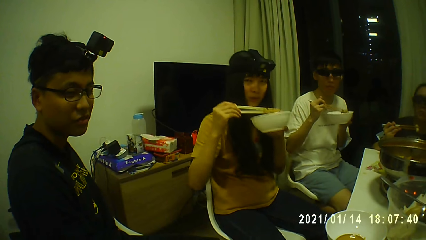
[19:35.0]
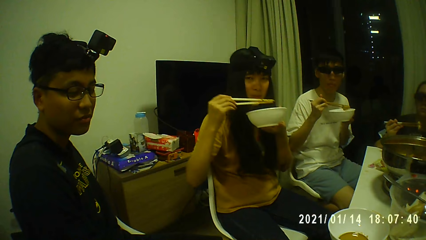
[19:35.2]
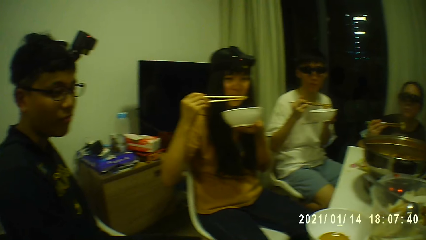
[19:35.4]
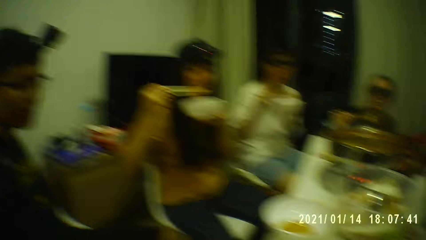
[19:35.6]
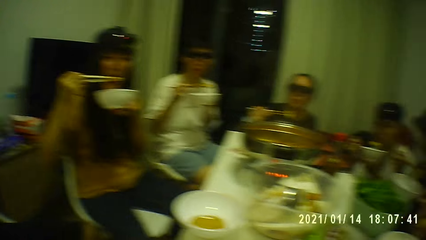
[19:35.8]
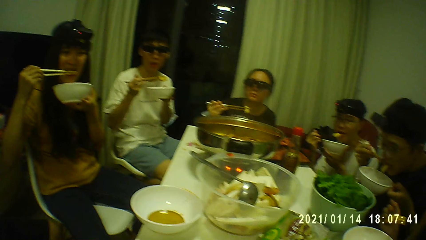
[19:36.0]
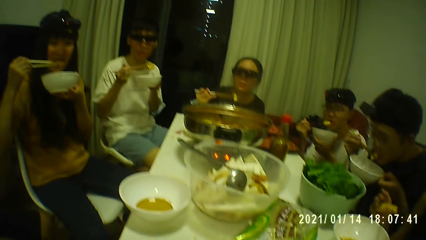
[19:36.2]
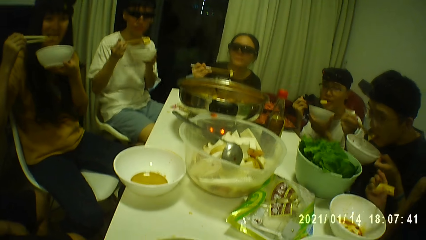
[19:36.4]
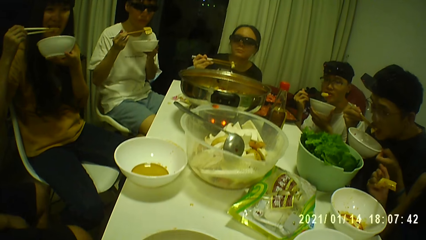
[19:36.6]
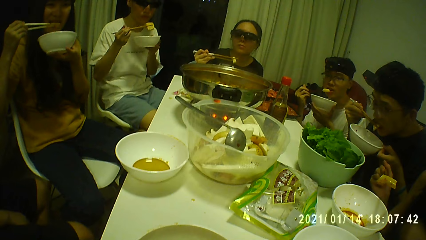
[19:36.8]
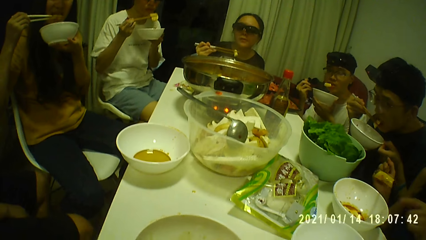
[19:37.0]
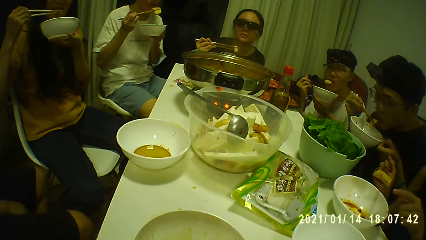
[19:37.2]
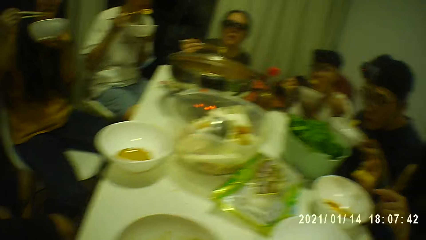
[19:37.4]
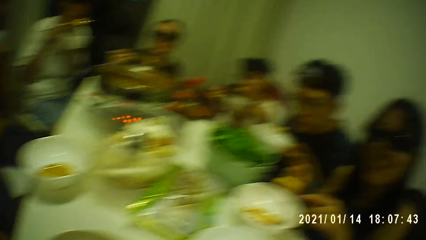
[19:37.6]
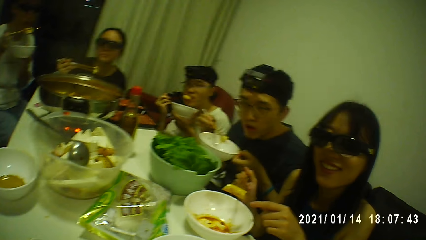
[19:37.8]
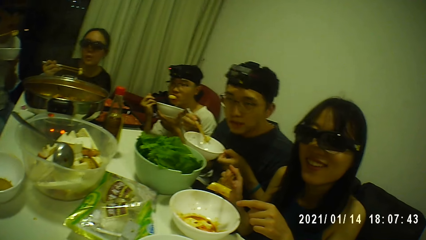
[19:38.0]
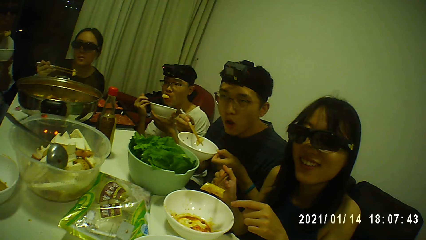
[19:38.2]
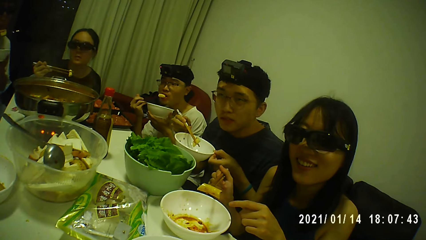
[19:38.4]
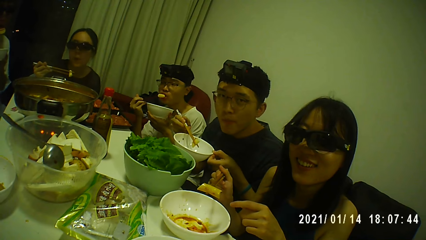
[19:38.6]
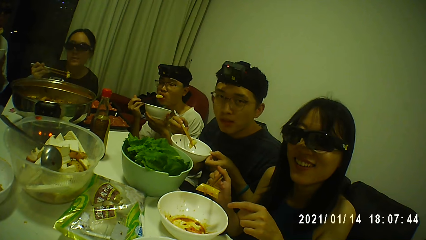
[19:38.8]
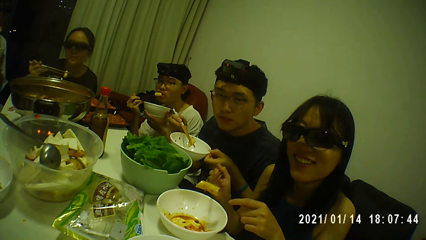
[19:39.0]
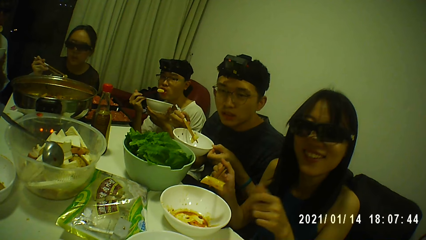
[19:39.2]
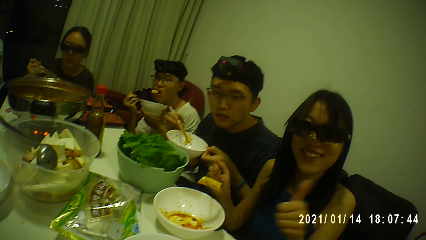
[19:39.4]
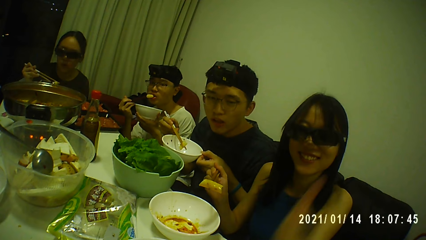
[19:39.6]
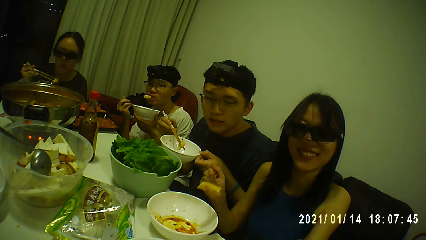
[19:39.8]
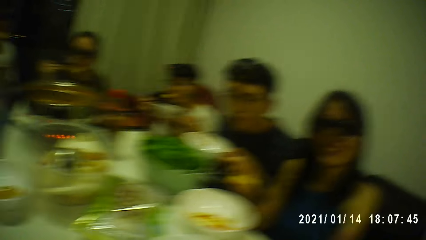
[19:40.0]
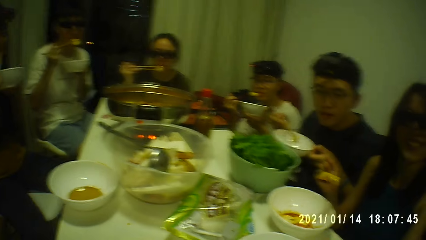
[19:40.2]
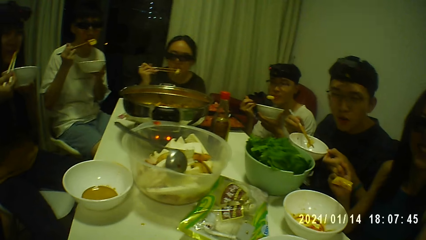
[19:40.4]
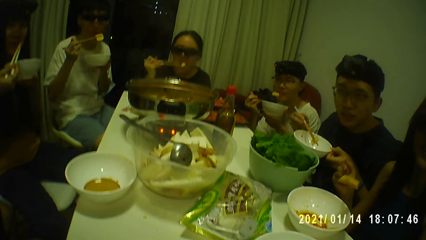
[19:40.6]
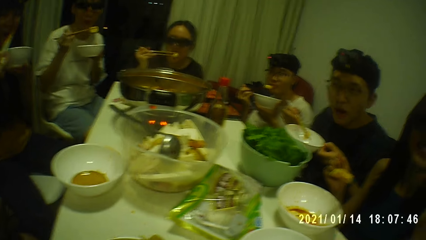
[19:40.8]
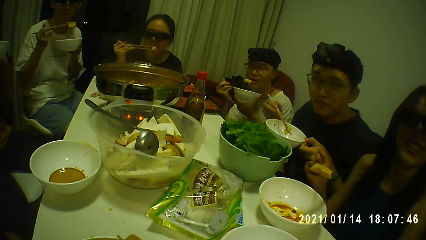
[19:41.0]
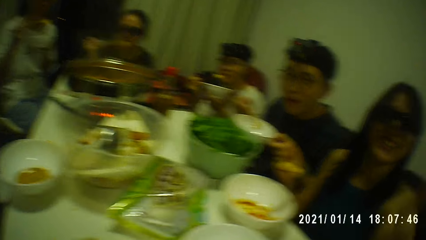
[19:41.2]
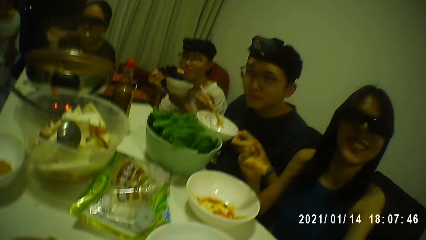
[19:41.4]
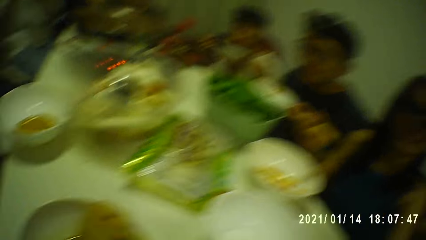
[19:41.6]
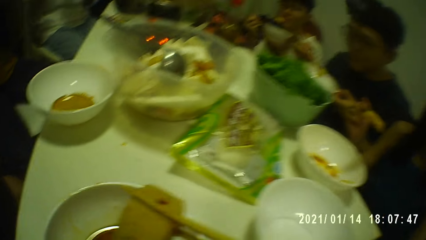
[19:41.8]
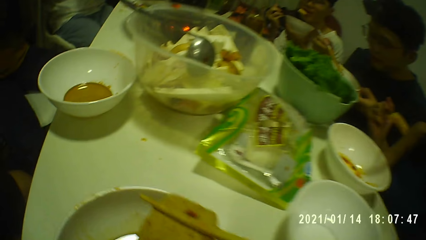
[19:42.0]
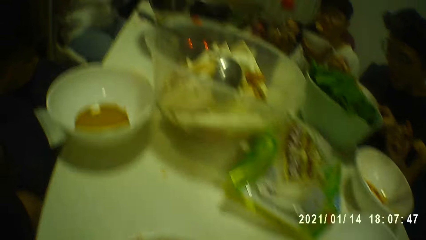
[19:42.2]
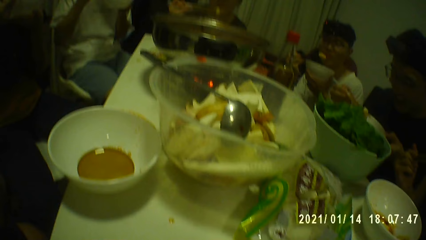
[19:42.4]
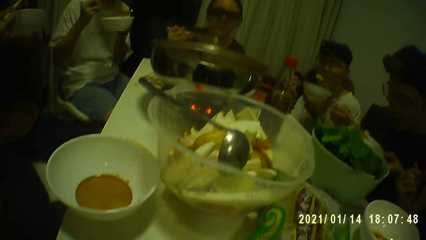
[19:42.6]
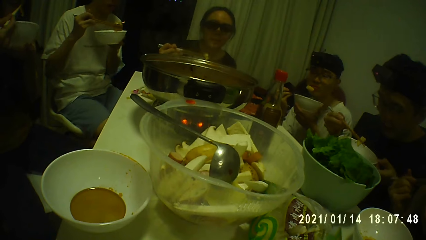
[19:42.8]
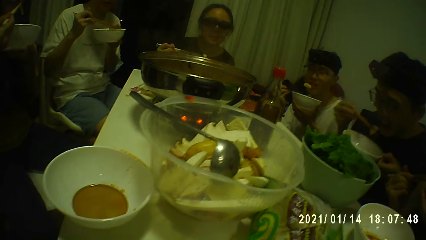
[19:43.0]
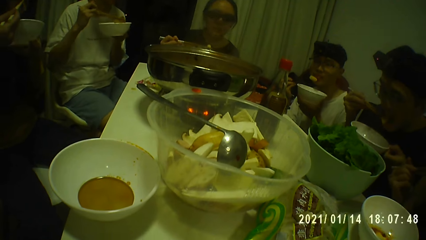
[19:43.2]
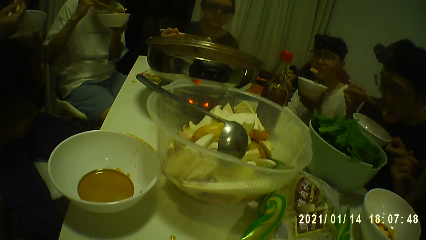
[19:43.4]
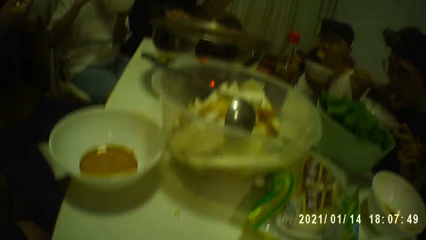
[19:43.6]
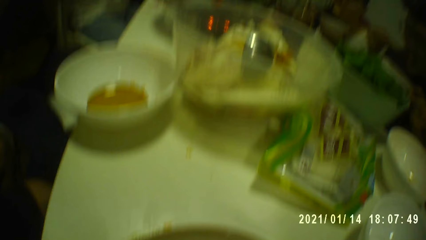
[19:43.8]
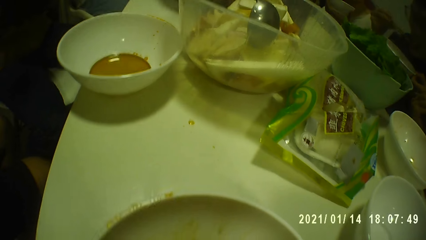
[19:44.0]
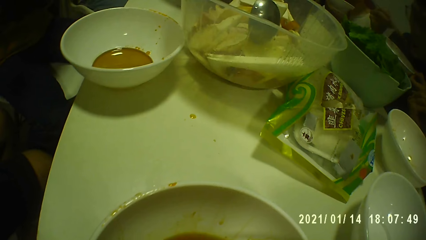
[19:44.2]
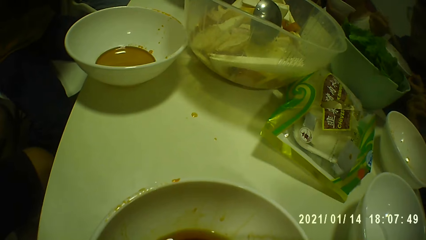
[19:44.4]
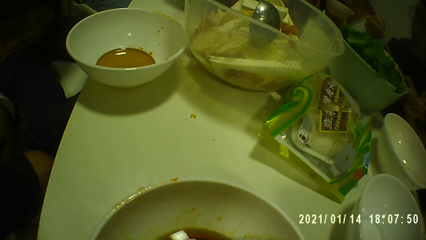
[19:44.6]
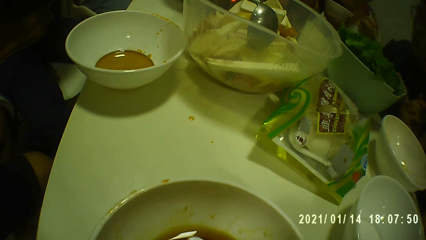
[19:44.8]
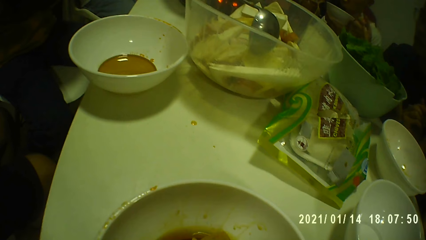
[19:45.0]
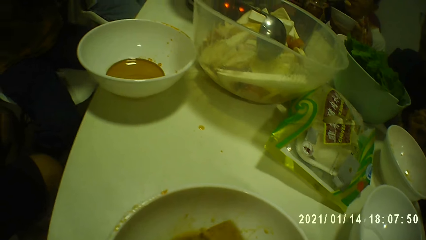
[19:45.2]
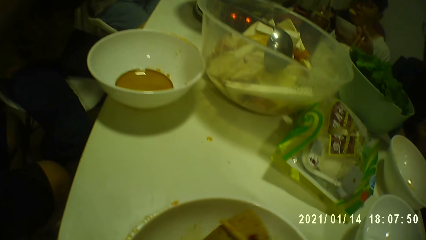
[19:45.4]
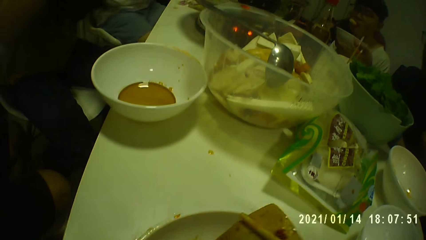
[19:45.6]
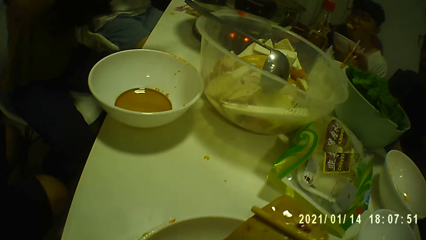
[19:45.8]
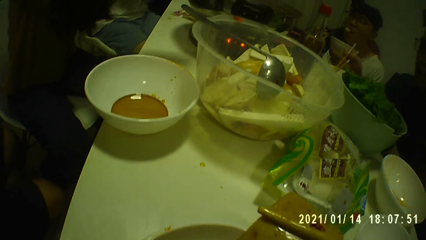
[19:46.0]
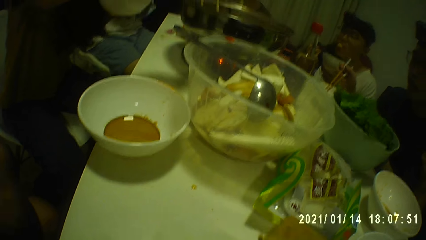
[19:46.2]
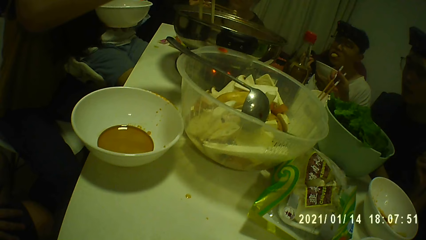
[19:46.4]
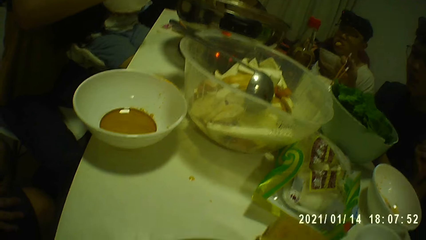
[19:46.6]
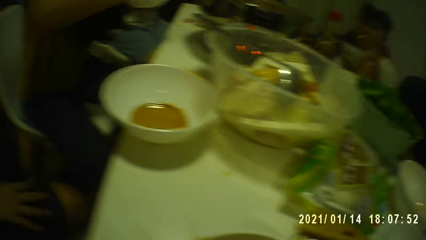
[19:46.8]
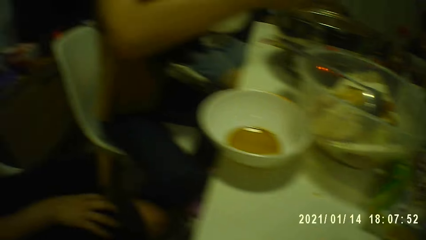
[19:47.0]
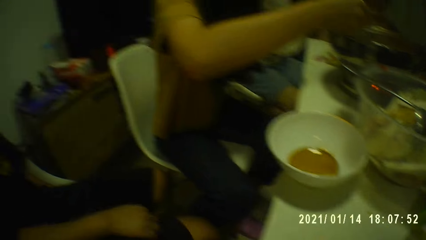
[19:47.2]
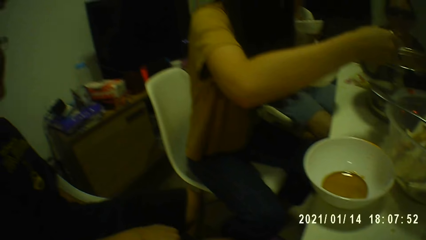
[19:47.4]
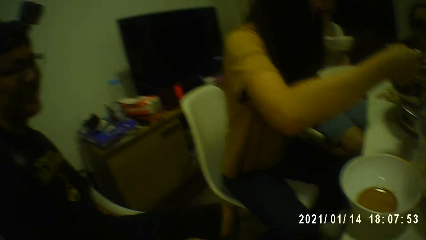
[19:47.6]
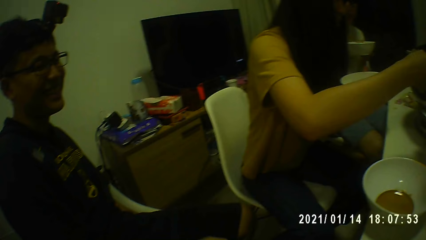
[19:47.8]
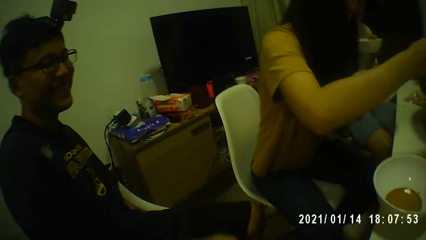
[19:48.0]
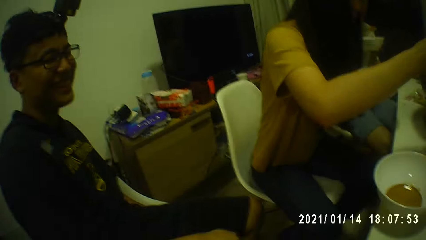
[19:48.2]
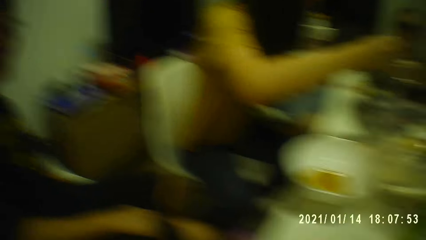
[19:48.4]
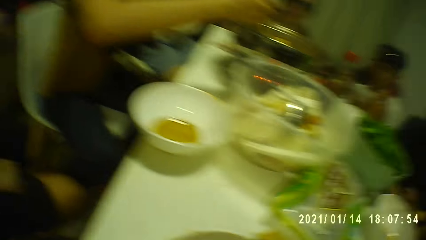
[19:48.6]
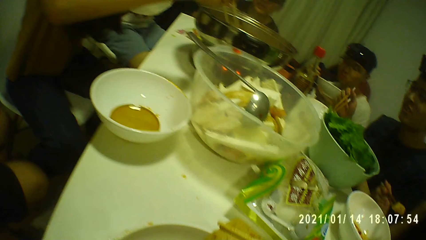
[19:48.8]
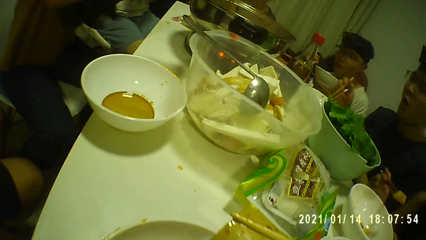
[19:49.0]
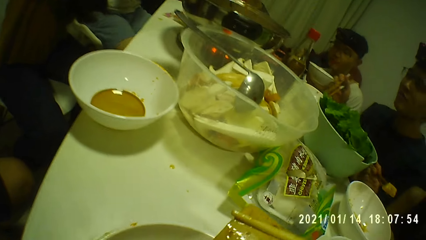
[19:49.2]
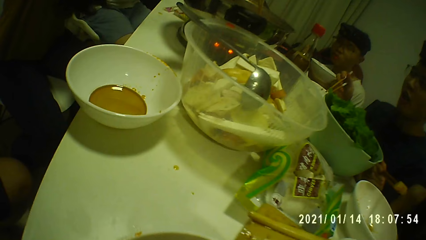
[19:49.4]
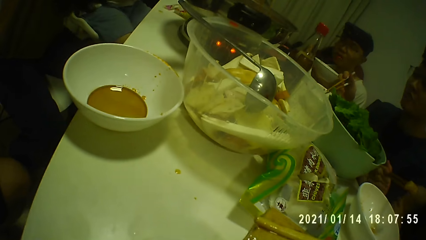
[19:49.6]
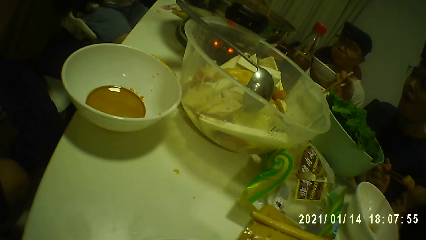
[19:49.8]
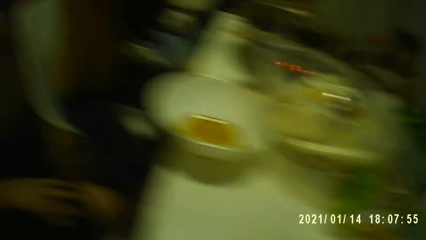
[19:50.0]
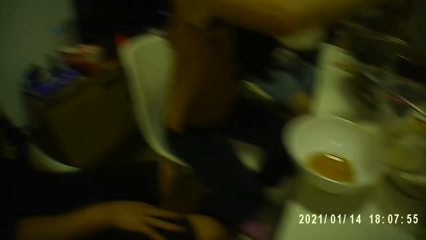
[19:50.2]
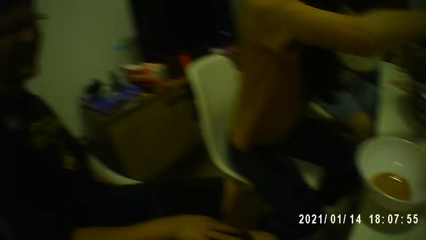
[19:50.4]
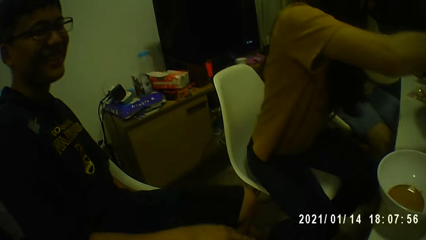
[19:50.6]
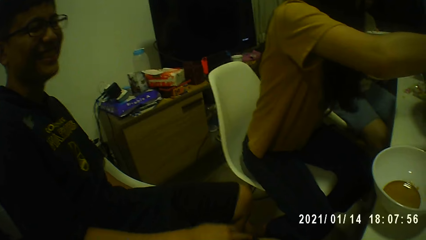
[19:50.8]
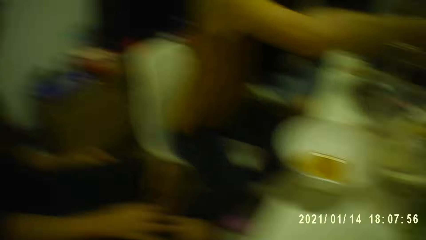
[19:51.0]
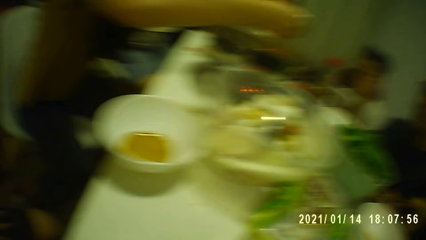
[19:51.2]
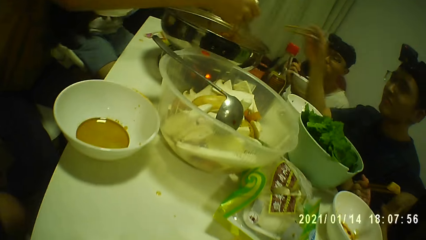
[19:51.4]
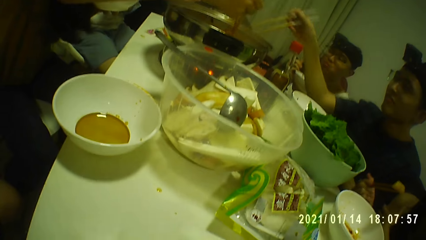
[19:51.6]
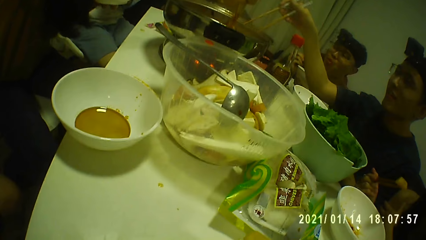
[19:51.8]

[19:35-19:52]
A woman eats the kimchi with the chopsticks in her right hand. The camera wearer converses with the group of people. Another woman raises her left thumb to the camera wearer. A third woman eats the kimchi with the chopsticks in her right hand. The camera wearer takes kimchi from the plate on the table with the chopsticks in his right hand. He picks food from his bowl.
